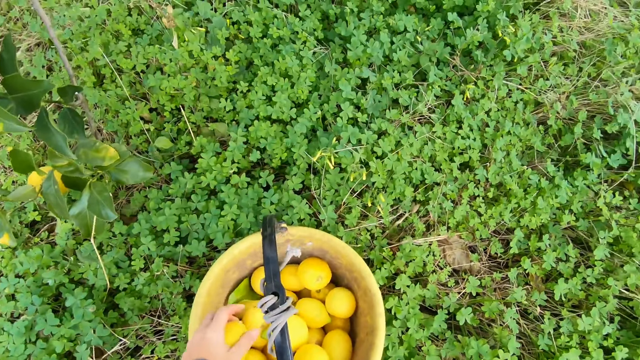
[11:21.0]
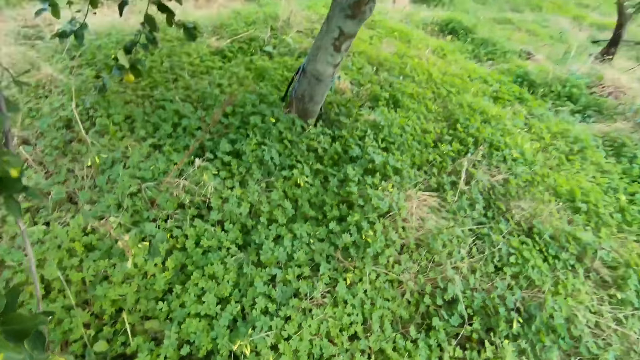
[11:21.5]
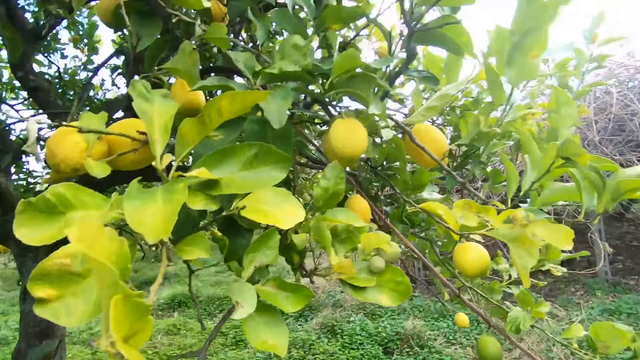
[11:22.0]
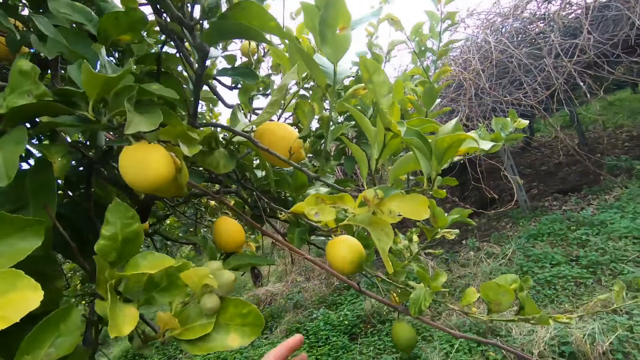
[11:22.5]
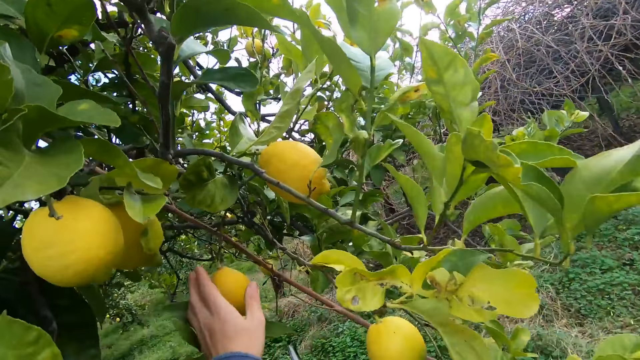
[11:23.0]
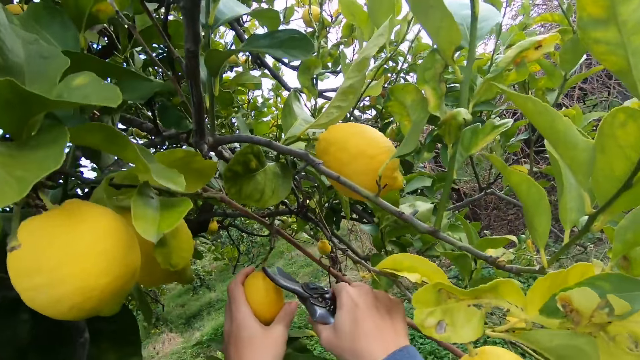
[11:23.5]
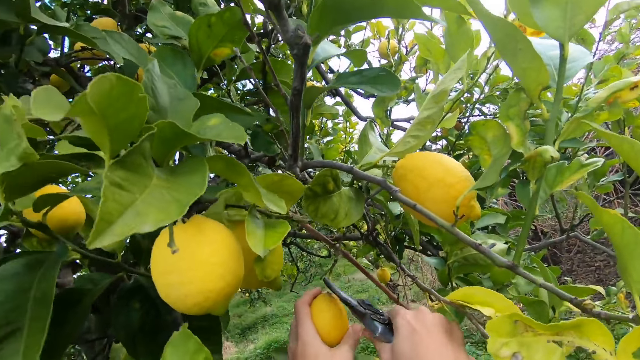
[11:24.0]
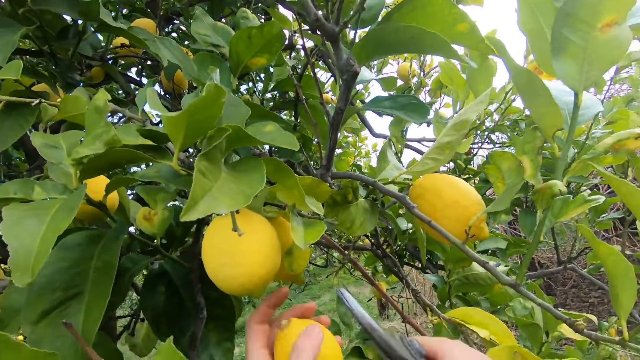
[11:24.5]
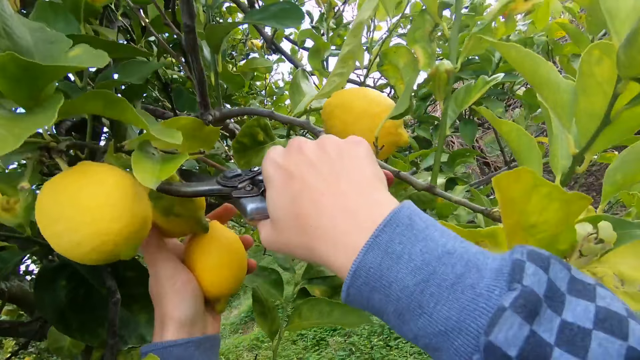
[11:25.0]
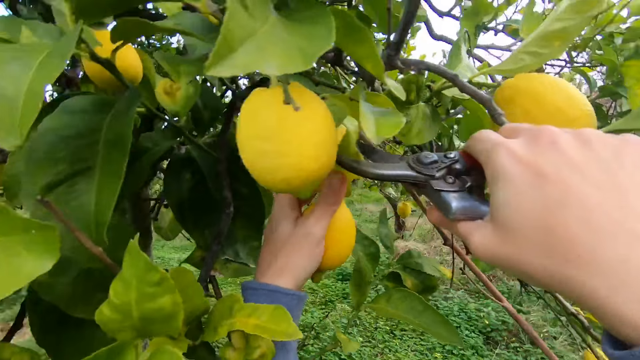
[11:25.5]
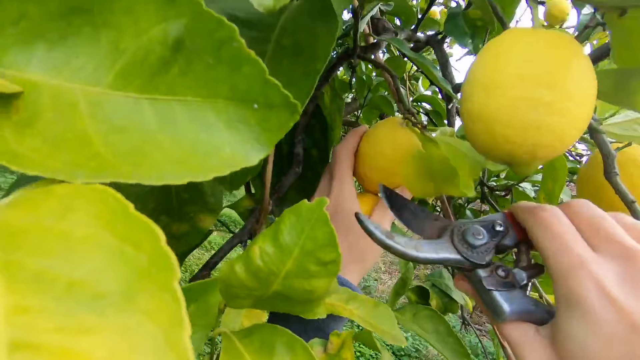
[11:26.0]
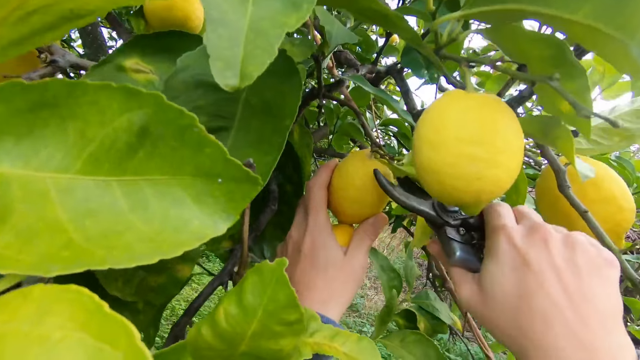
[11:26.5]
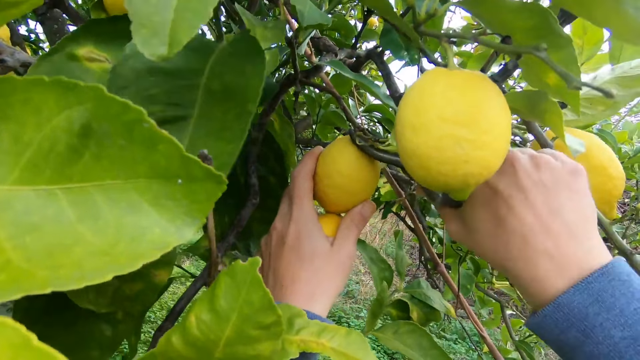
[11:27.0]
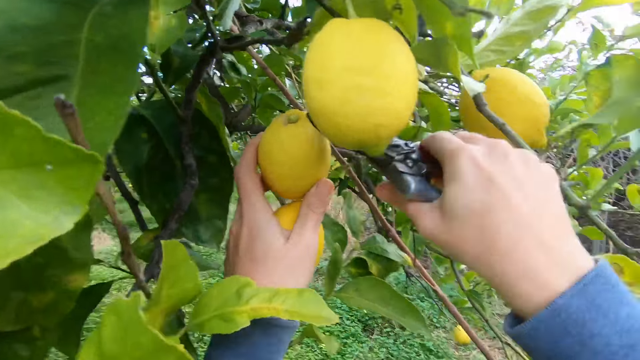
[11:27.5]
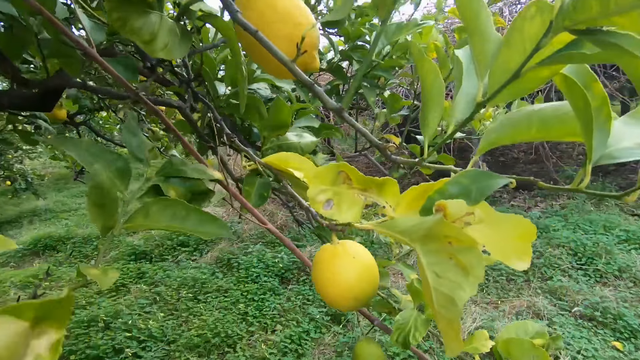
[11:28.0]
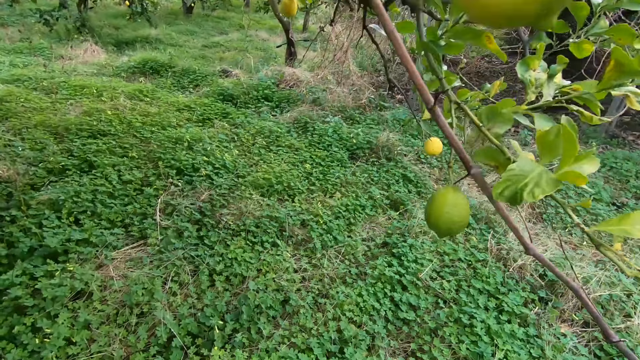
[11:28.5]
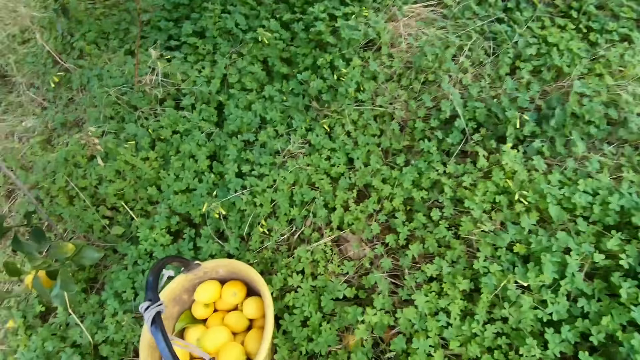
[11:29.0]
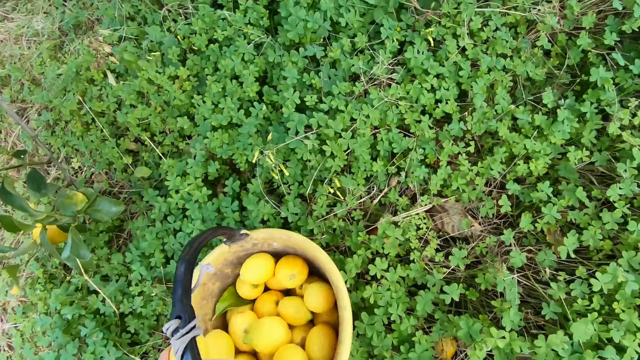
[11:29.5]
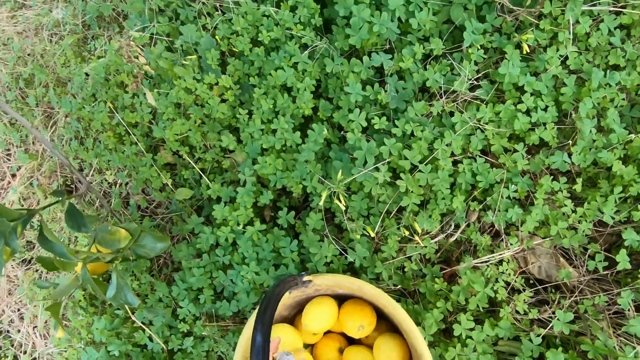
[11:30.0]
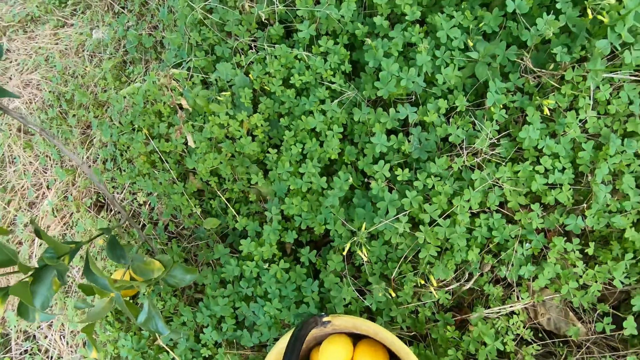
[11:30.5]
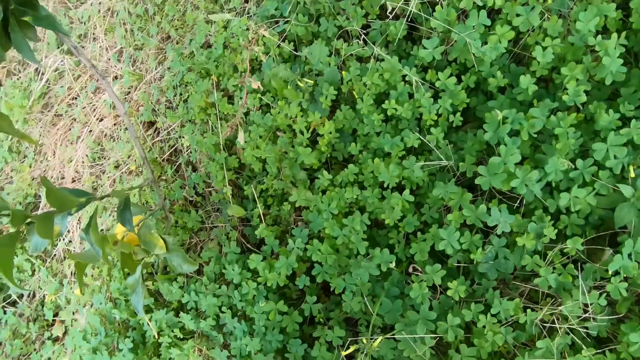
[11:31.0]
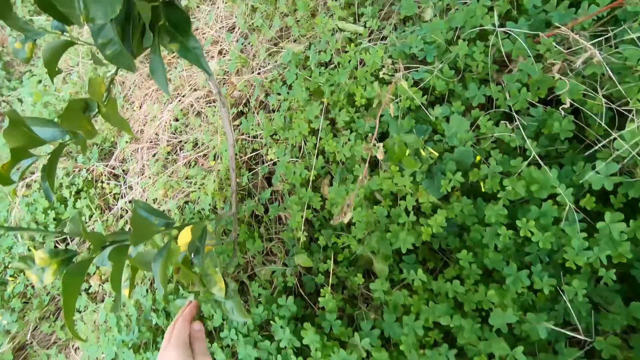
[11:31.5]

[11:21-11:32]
The camera wearer holds a lemon on a tree with his left hand. He cuts the lemon with the cutter in his right hand on another side of the tree. He holds another lemon on a tree with his left hand. He cuts the lemon with the cutter in his right hand. He drops the lemons in the bucket with his left hand.

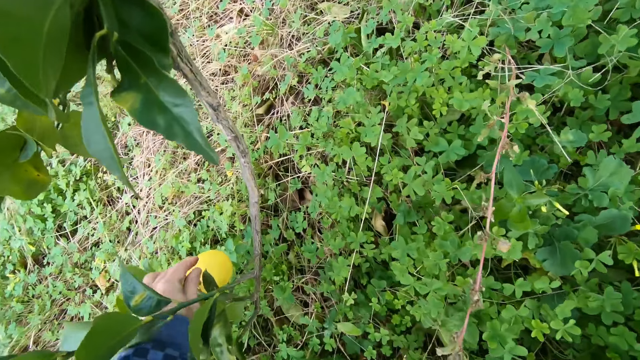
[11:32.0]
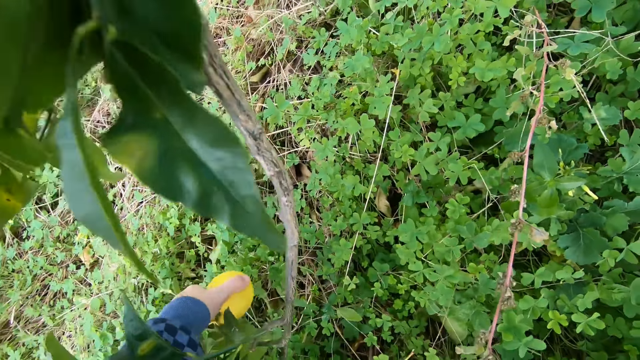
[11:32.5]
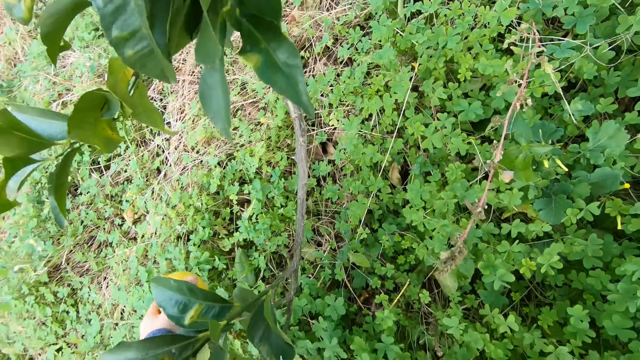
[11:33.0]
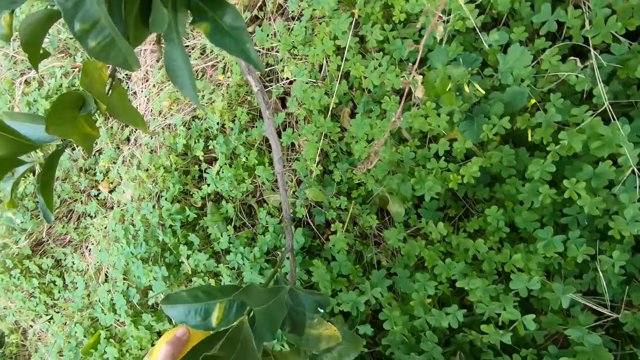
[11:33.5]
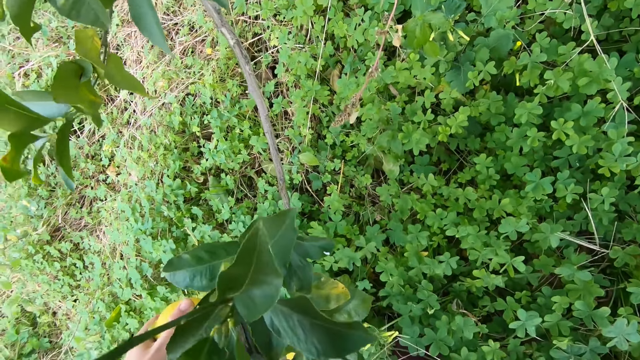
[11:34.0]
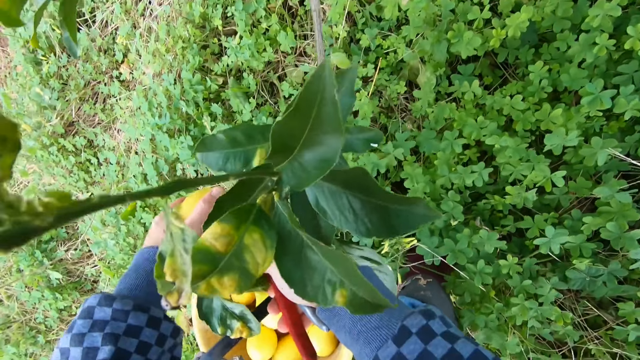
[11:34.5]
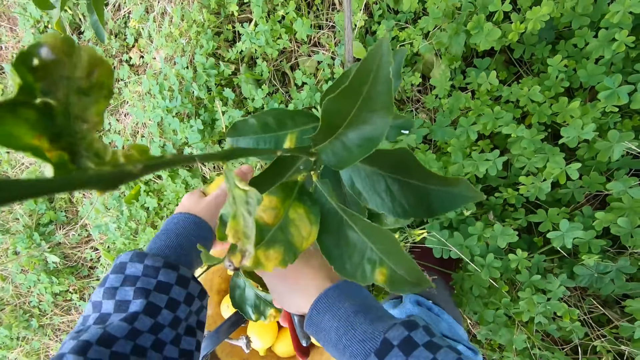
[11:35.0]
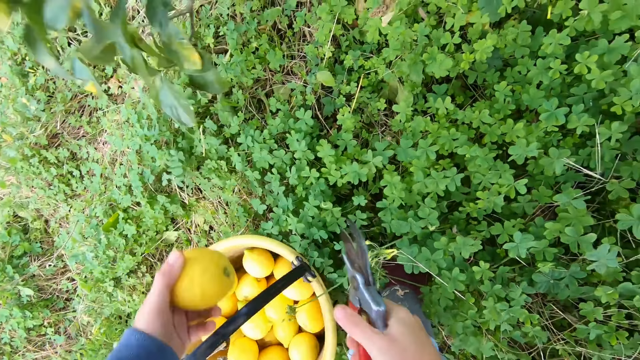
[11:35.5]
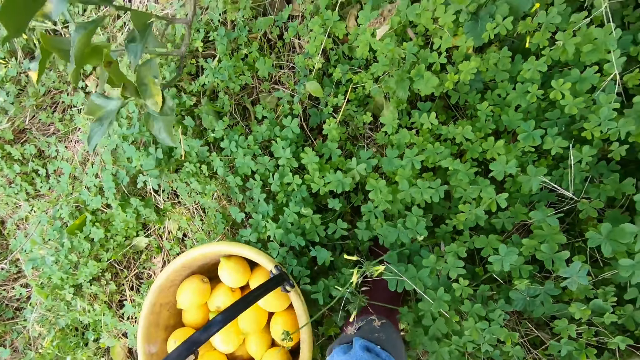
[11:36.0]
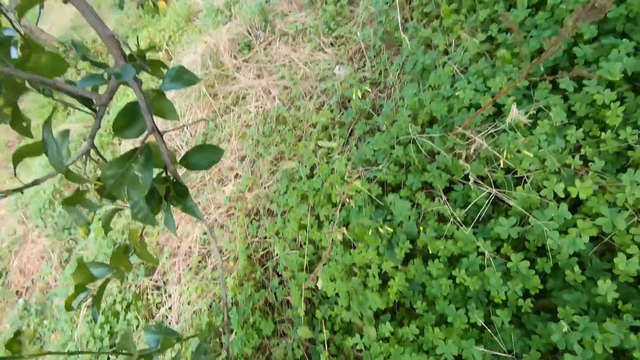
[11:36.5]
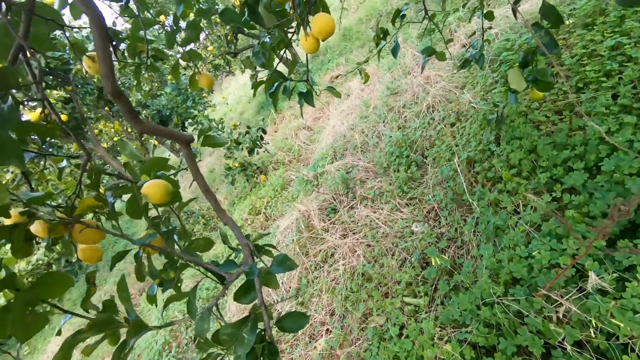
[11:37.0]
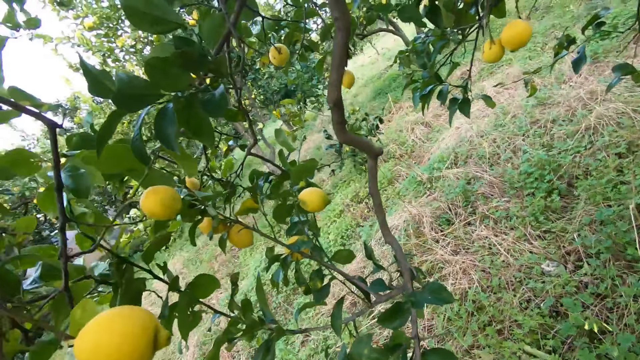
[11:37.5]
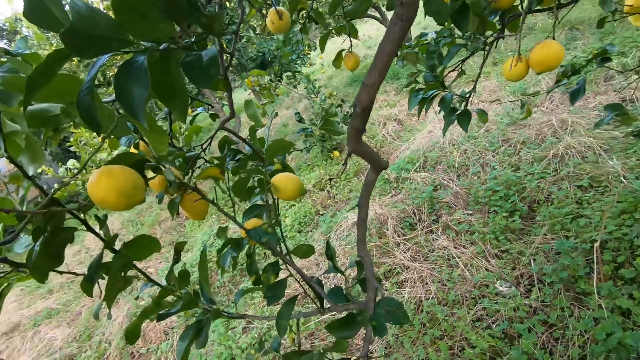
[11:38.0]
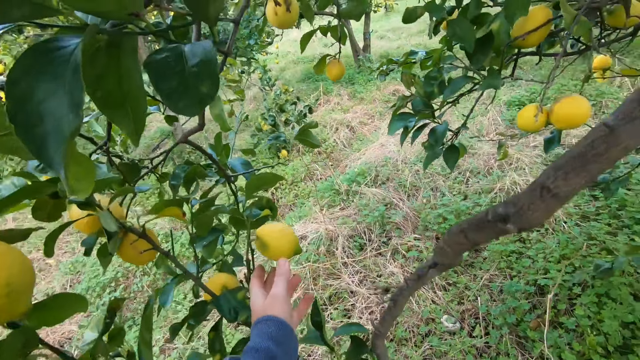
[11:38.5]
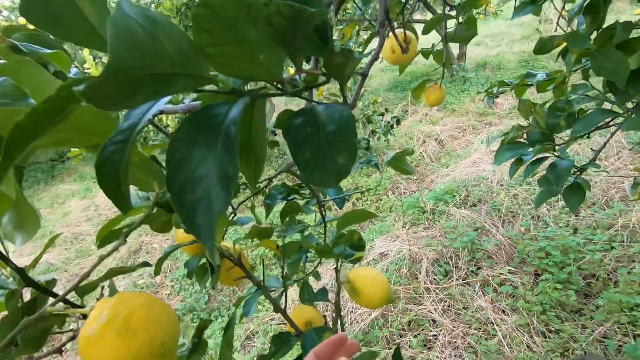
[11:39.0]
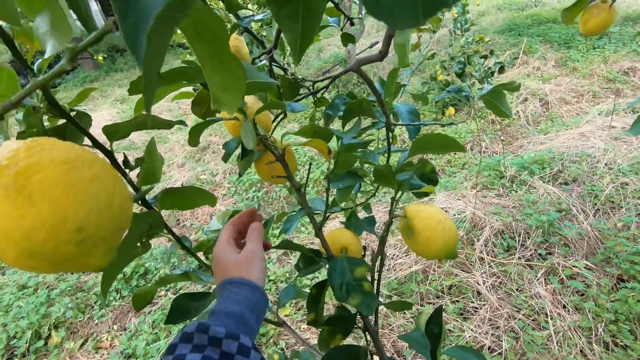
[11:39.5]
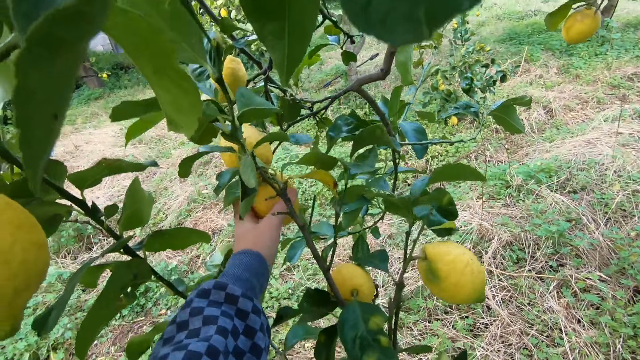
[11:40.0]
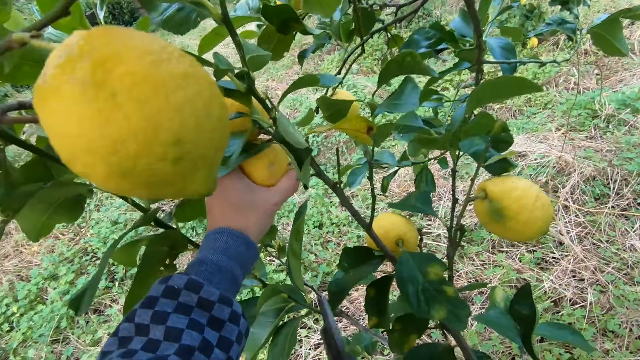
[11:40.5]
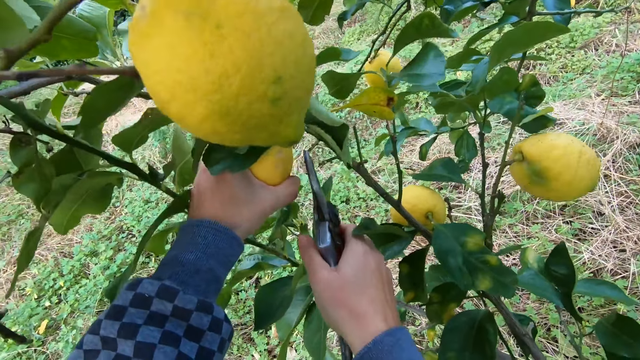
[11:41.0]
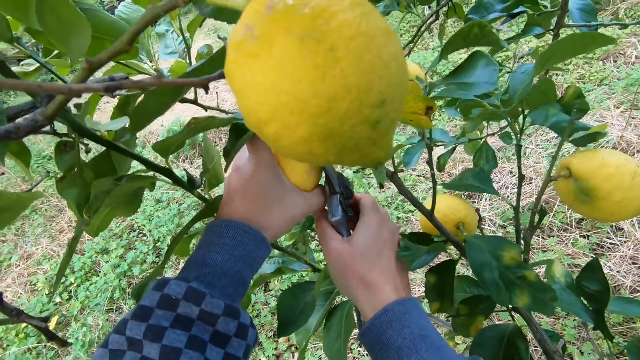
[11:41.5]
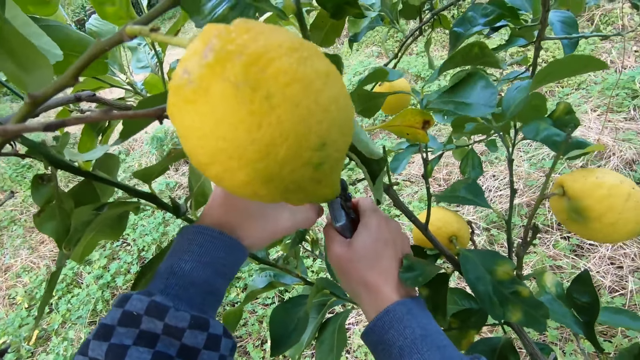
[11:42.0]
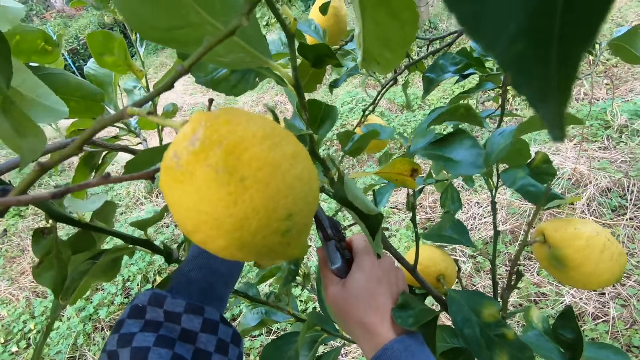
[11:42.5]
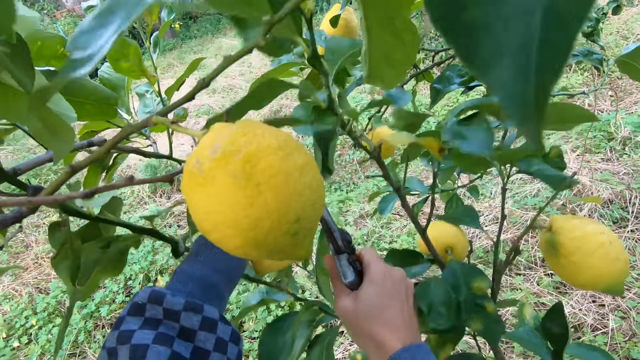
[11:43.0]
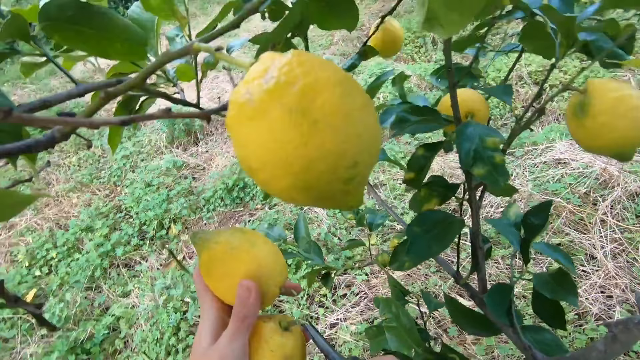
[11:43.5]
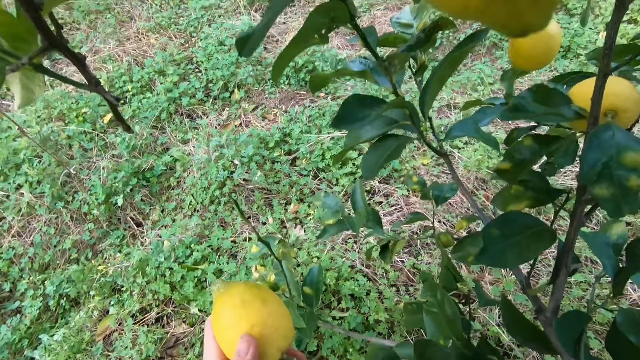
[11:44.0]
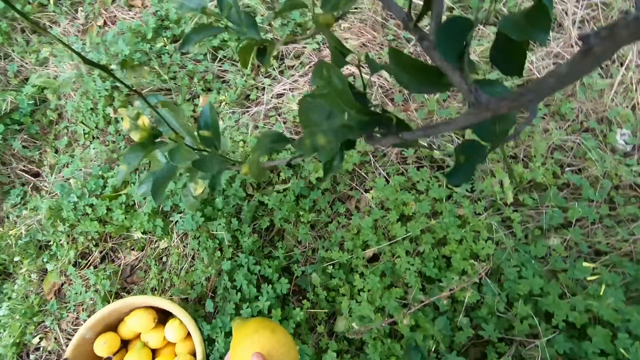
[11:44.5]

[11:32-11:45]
The camera wearer holds a lemon on a tree with his left hand. He cuts the lemon with the cutter in his right hand. He holds another lemon on a tree with his left hand. He cuts the lemon with the cutter in his right hand.
